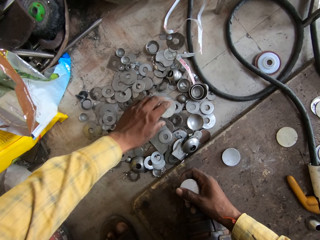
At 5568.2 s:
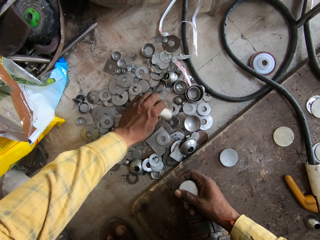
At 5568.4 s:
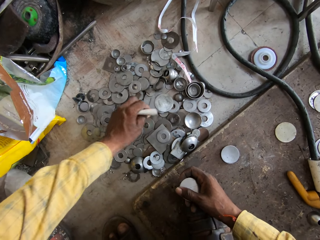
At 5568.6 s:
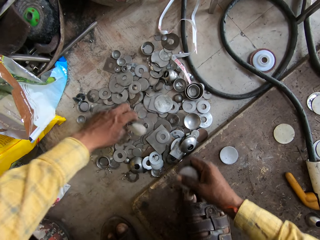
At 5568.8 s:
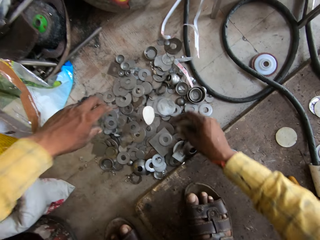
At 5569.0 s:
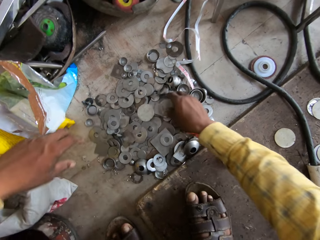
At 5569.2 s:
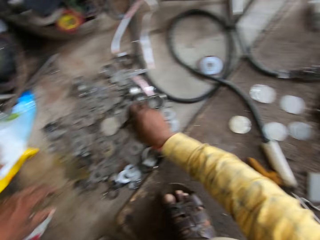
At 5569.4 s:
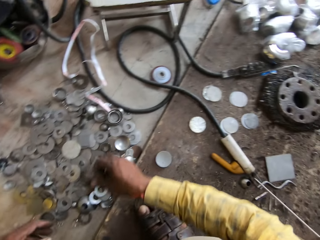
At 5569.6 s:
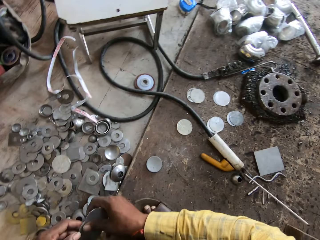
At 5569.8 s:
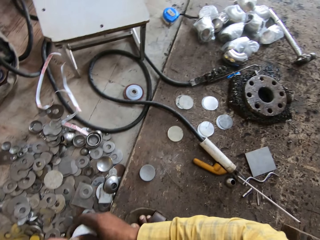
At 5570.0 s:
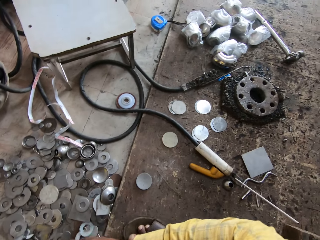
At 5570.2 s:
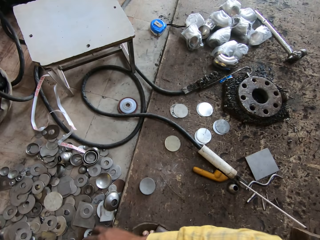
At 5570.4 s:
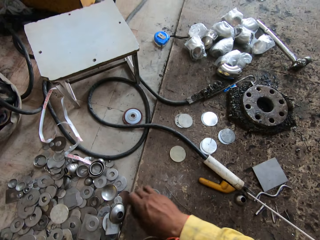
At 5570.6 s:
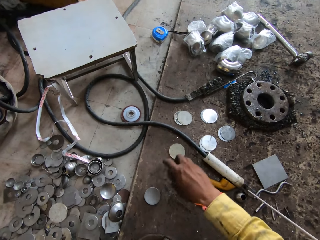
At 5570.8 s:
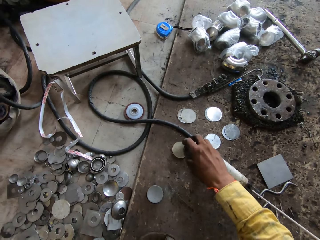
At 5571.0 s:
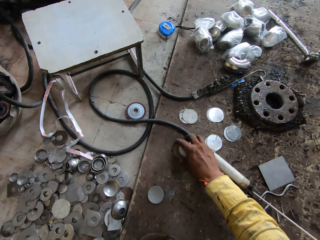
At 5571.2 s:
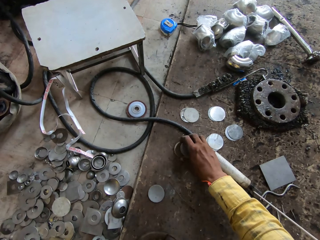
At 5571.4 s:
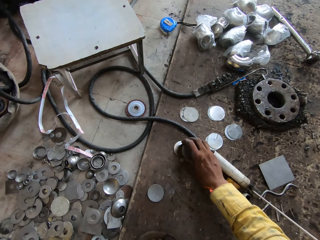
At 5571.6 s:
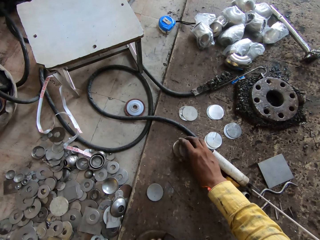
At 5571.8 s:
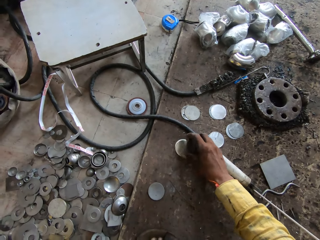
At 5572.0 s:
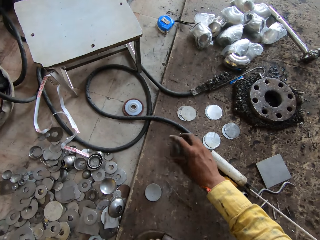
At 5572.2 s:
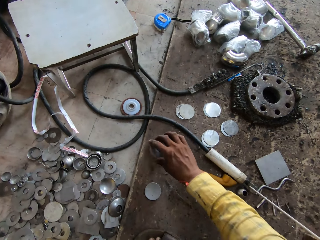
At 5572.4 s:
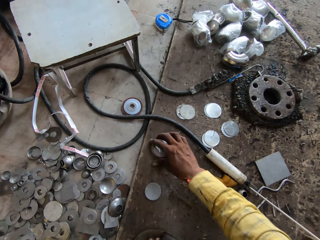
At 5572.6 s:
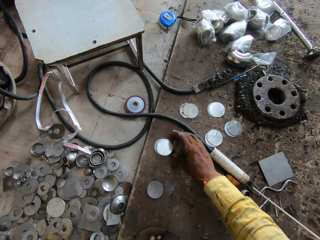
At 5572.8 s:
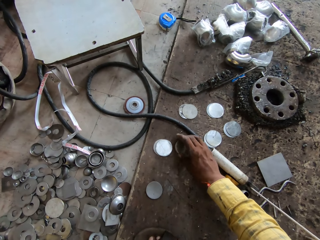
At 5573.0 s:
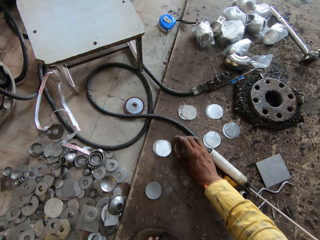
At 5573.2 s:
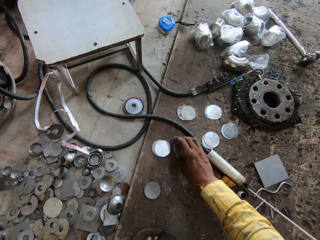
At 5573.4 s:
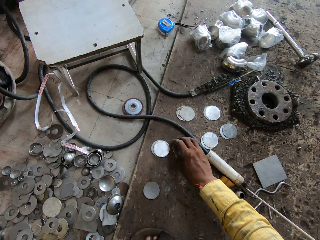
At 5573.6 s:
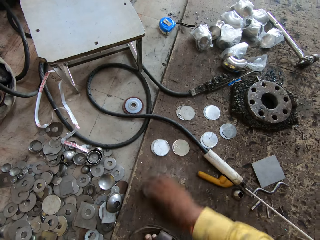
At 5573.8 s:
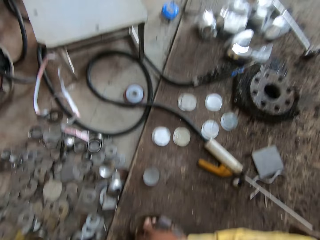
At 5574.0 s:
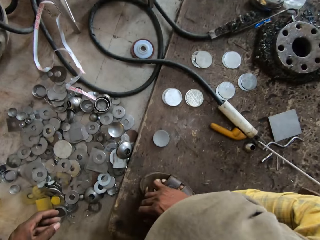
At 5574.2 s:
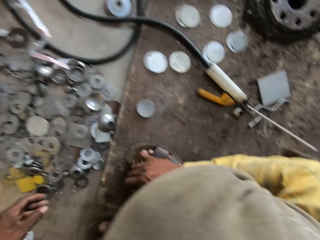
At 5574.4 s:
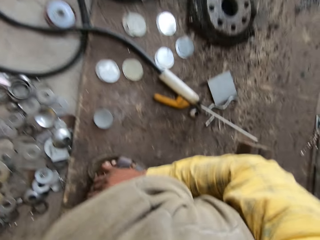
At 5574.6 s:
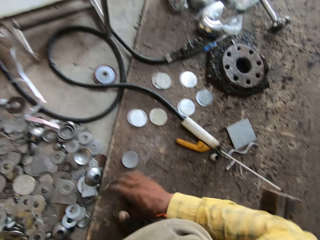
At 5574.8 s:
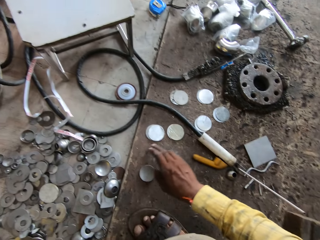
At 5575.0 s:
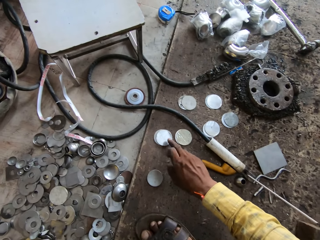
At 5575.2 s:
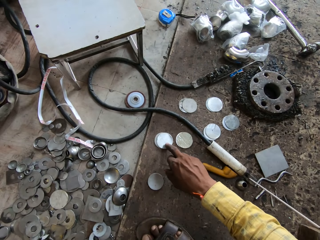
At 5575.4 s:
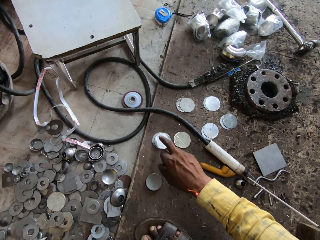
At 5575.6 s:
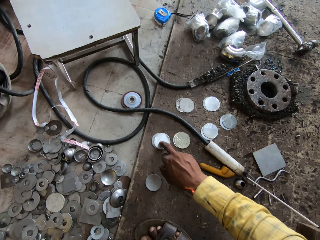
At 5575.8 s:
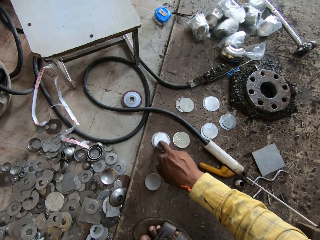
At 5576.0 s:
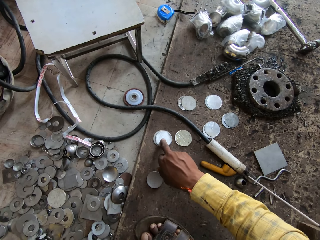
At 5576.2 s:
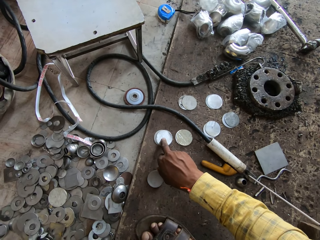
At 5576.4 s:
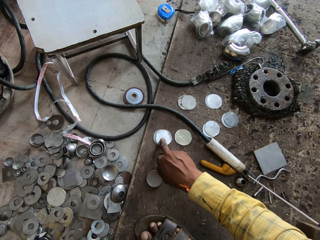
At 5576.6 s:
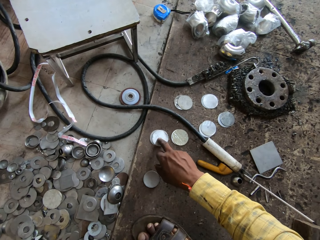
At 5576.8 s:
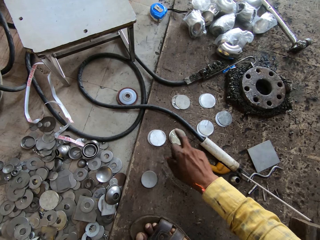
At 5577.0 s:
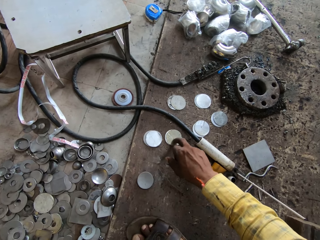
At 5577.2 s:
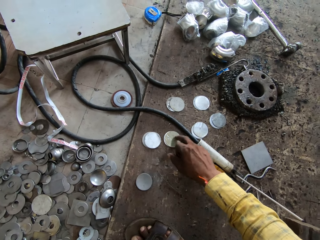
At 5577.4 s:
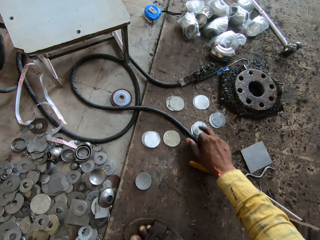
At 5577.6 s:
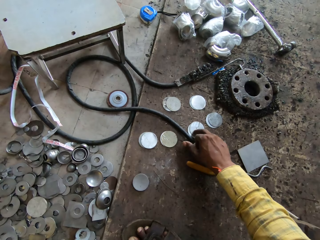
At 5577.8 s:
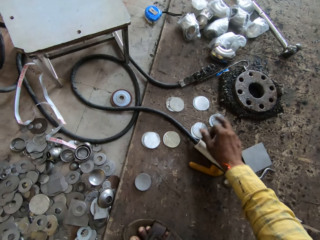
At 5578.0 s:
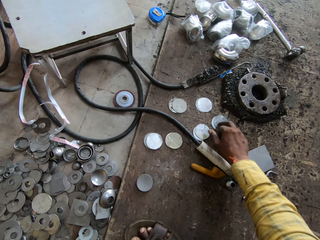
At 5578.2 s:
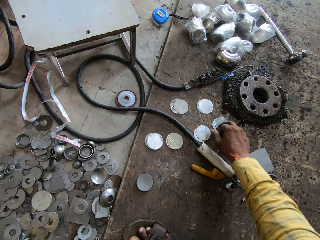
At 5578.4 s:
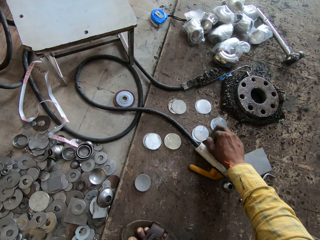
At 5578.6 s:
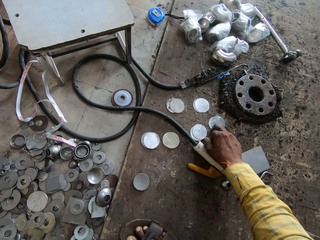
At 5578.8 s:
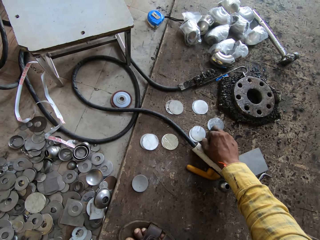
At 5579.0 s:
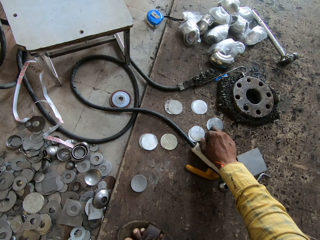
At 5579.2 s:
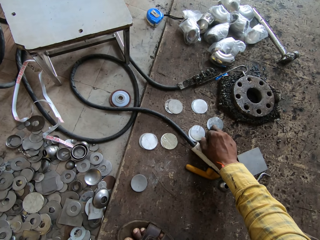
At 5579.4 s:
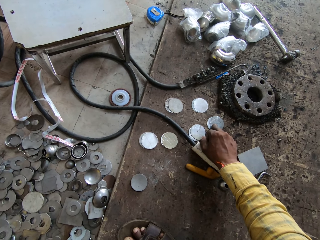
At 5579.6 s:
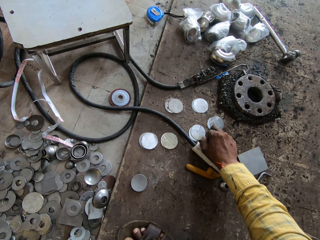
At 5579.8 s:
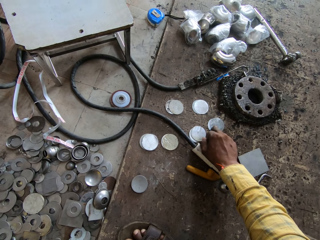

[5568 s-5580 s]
The camera wearer picks a plastic seal. He drops the plastic seal. He drops the metal disc. He drops the metal disc again. He touches his toe. He touches the metal discs with his finger. He points at the metal disc.

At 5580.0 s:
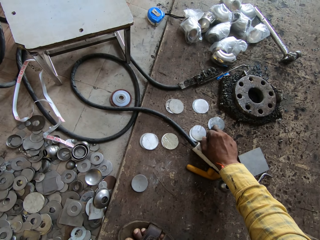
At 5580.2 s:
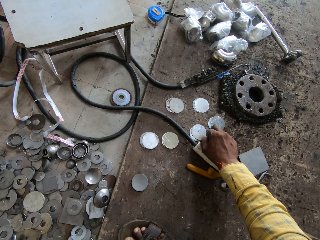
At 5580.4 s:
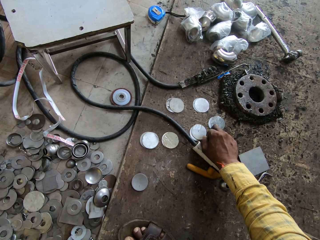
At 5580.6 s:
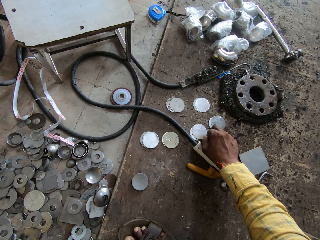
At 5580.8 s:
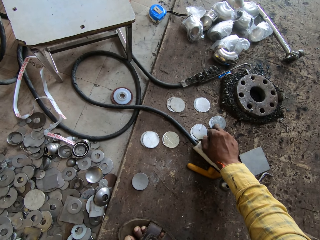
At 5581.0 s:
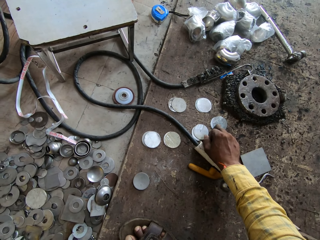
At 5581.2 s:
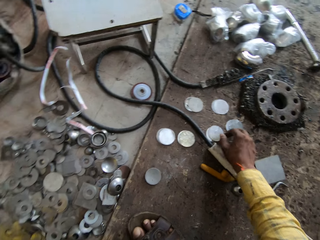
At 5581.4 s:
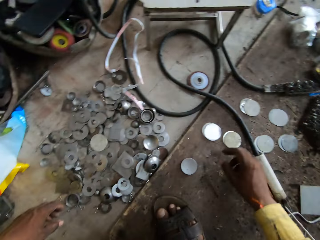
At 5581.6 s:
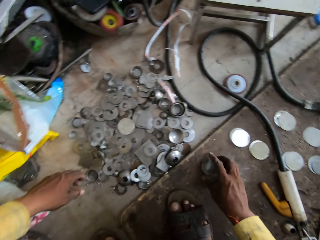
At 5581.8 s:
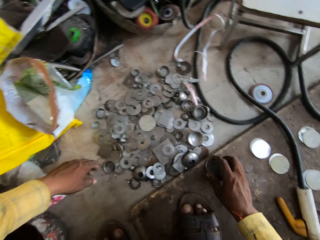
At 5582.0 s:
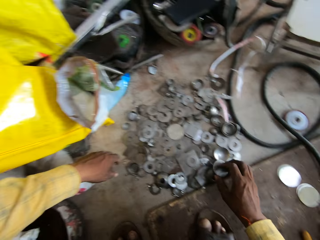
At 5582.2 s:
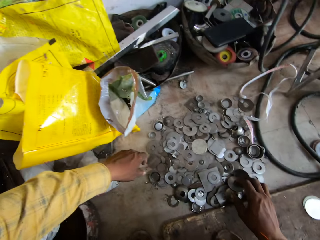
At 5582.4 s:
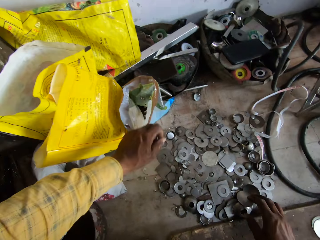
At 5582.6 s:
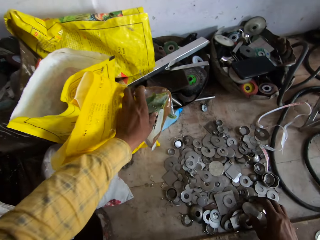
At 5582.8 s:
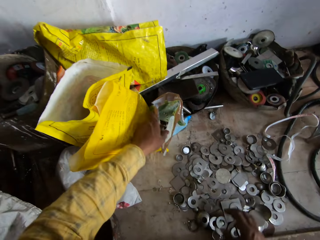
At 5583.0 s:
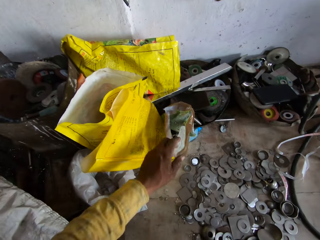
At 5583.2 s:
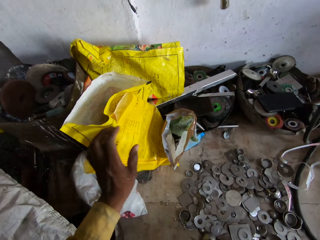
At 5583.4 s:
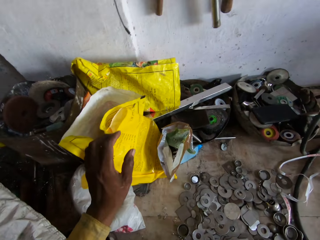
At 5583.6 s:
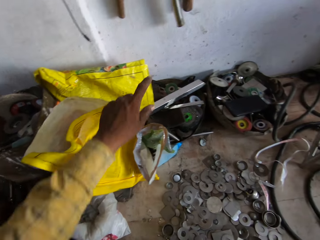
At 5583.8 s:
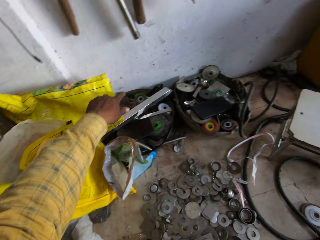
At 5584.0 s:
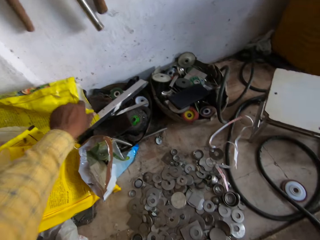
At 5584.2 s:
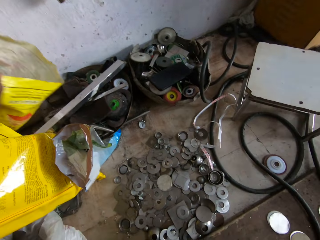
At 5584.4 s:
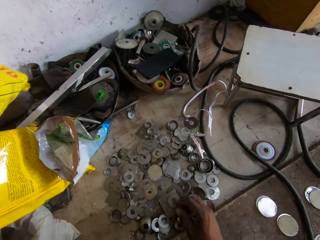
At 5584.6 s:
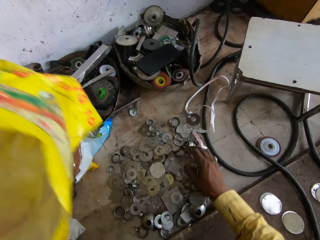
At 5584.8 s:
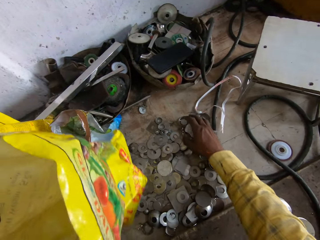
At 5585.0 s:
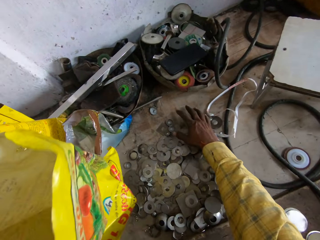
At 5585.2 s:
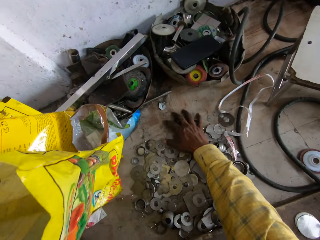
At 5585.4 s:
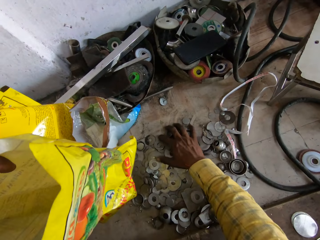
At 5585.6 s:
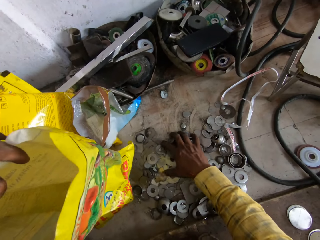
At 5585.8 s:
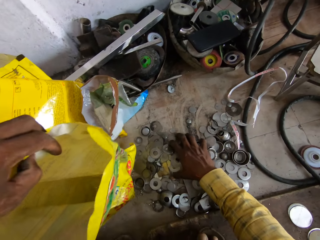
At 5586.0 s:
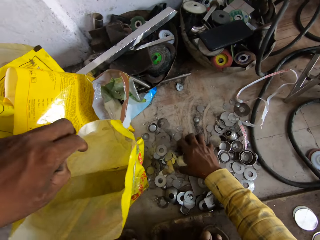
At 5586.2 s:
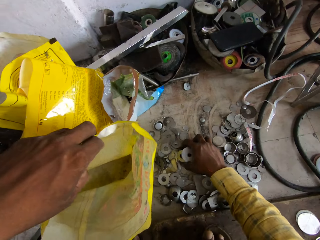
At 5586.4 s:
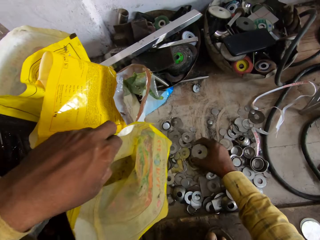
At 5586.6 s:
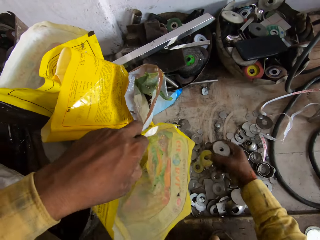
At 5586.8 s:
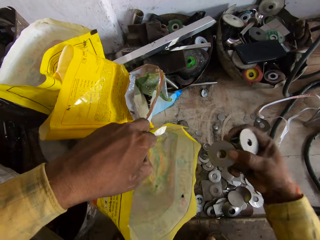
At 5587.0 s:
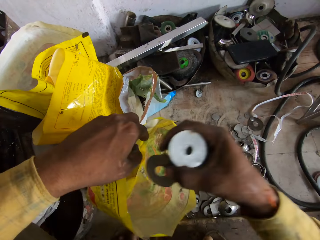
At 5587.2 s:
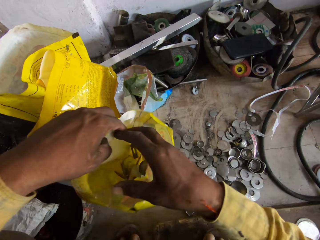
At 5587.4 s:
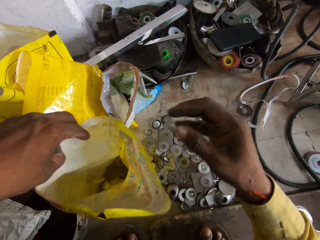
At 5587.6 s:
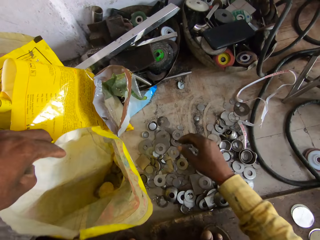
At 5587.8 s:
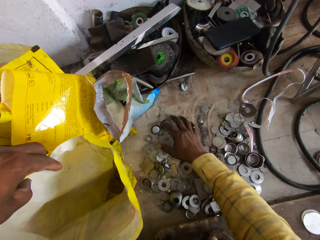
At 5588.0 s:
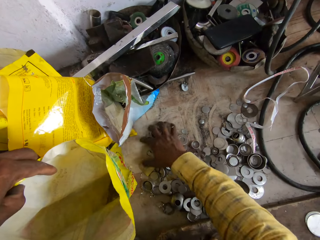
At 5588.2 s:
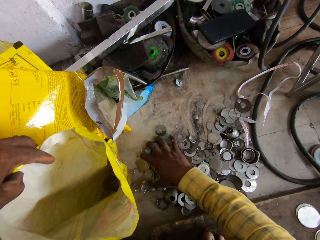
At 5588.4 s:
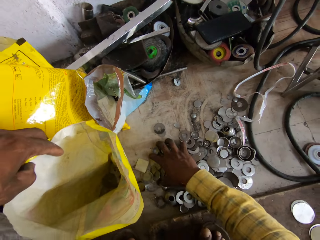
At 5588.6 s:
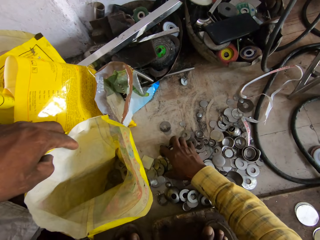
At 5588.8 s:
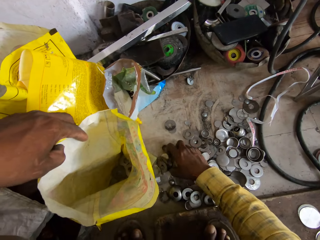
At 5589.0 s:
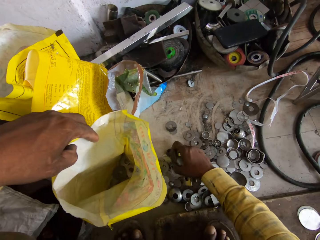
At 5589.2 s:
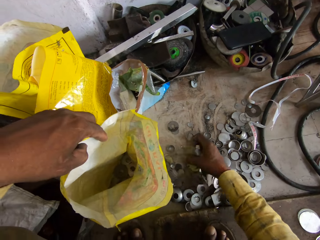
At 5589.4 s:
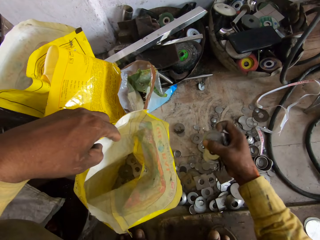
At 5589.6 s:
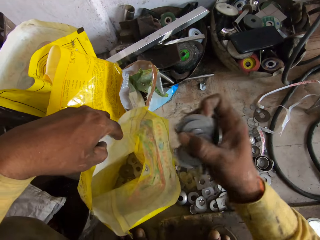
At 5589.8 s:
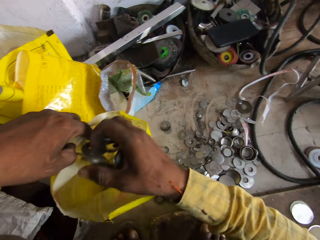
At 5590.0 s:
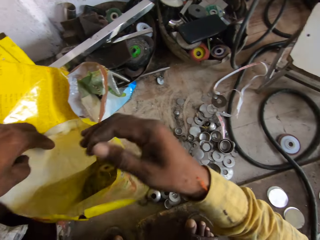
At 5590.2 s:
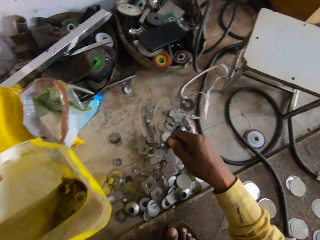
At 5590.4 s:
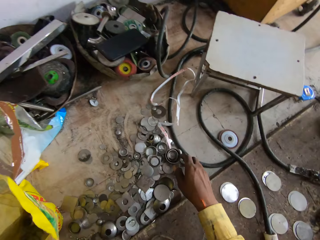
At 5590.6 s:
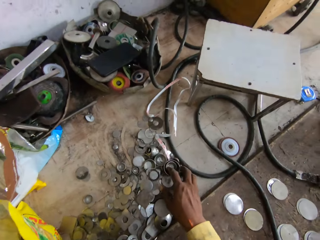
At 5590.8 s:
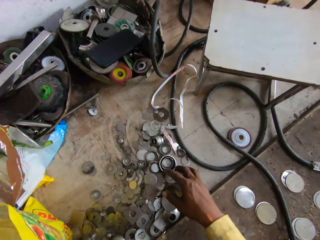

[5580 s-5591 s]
The camera wearer moves the metal disc on the floor. They pick the sack bag. They collect the washers from the floor. They put the metal disc and washers in the sack. They collect the washers from the floor. They pour the washers in the sack bag. They touch the washers on the floor.
